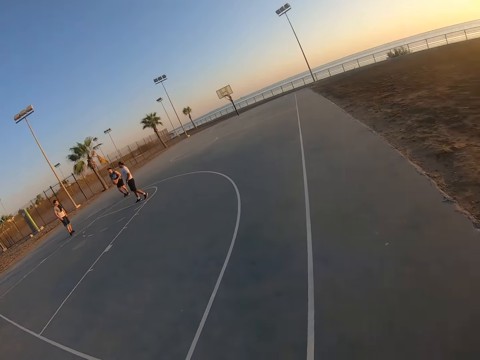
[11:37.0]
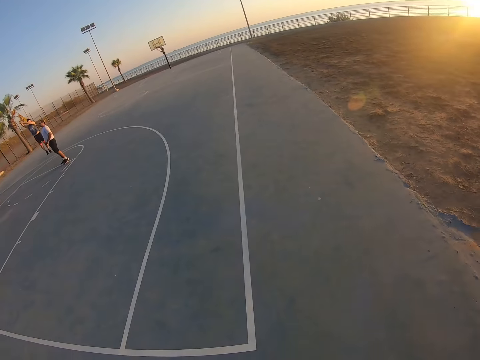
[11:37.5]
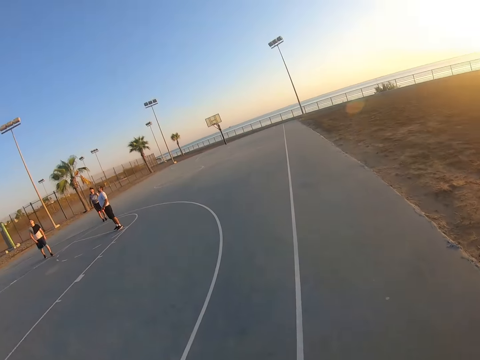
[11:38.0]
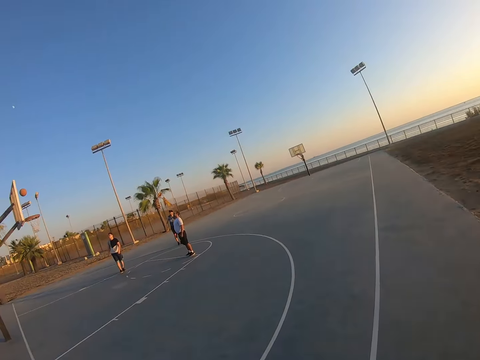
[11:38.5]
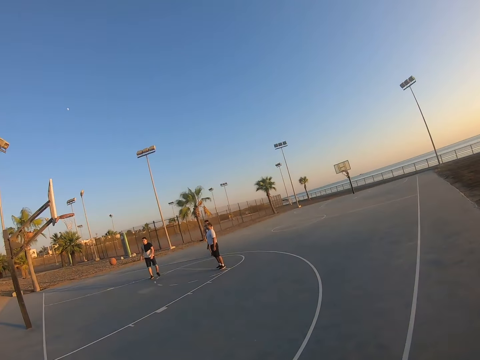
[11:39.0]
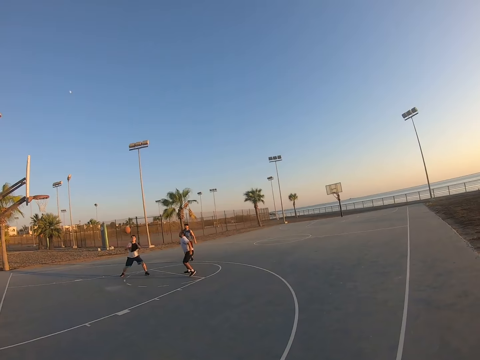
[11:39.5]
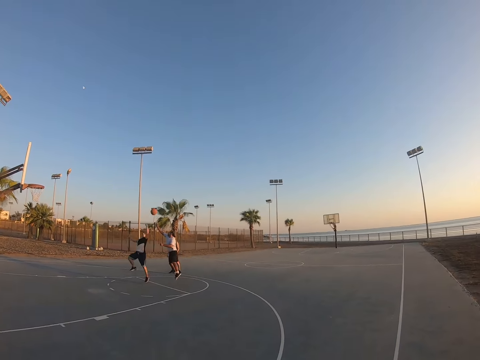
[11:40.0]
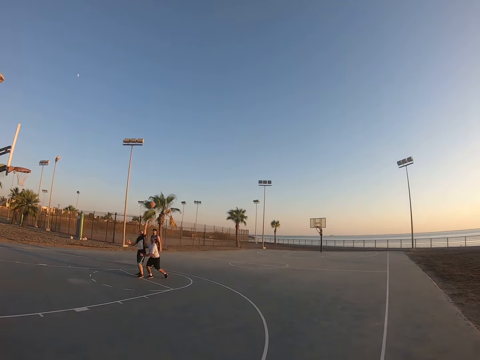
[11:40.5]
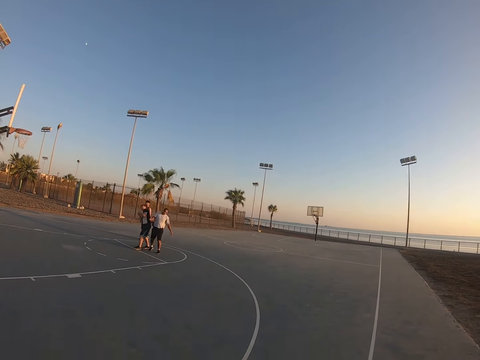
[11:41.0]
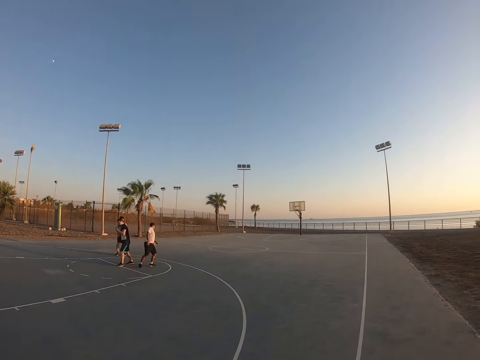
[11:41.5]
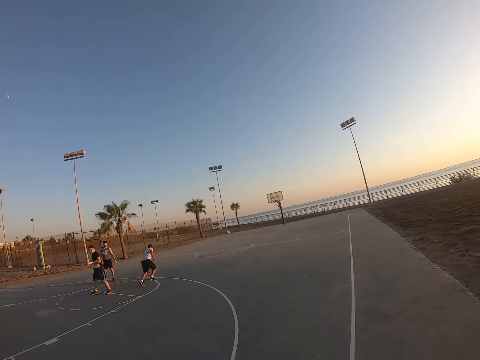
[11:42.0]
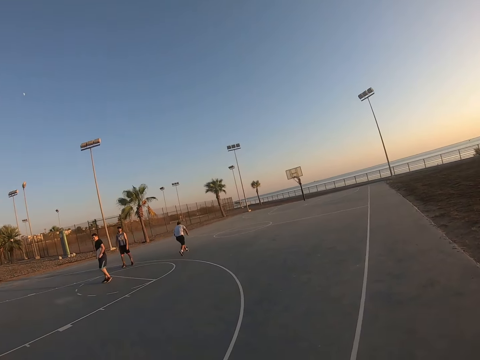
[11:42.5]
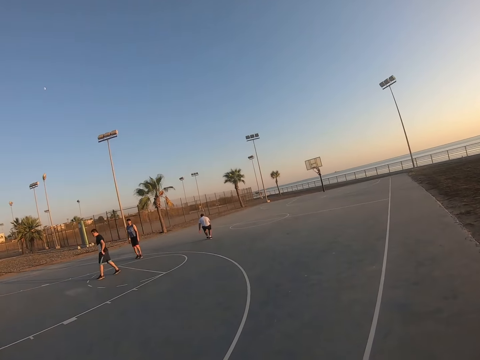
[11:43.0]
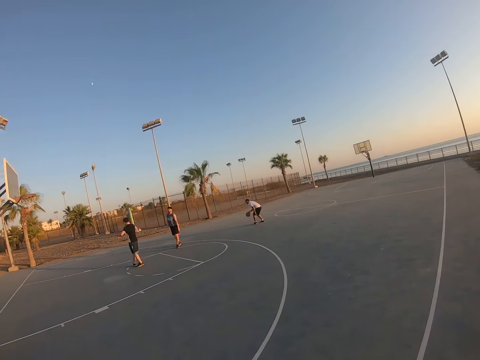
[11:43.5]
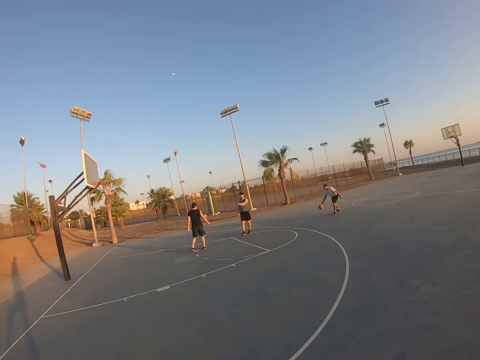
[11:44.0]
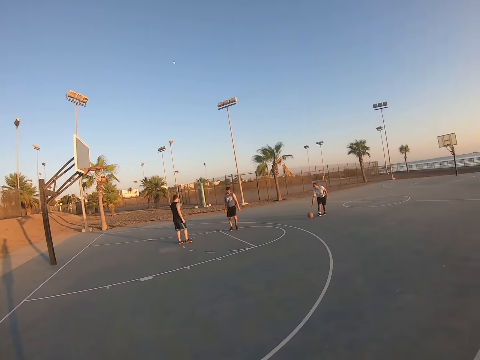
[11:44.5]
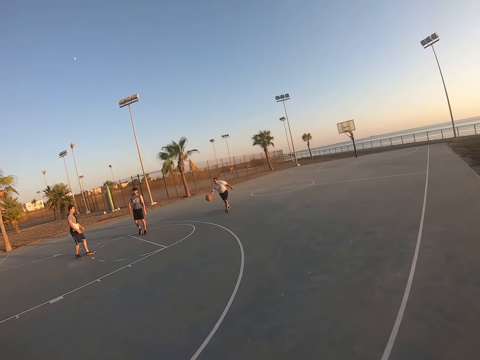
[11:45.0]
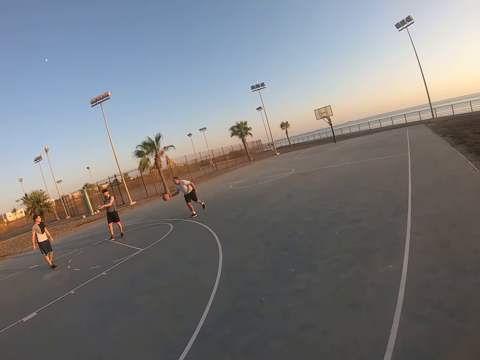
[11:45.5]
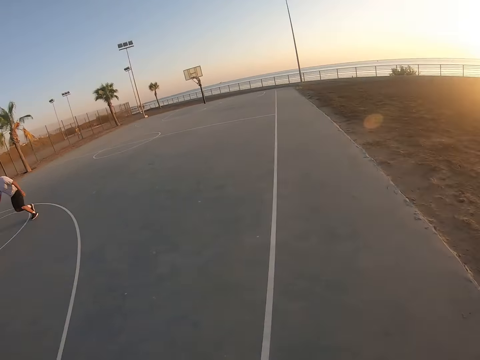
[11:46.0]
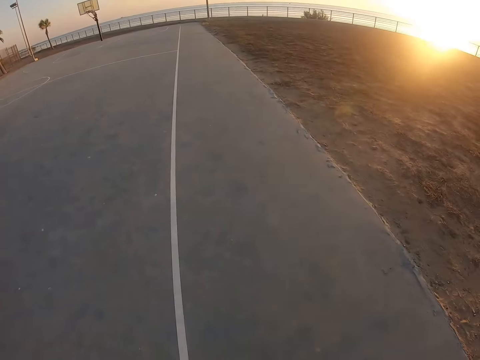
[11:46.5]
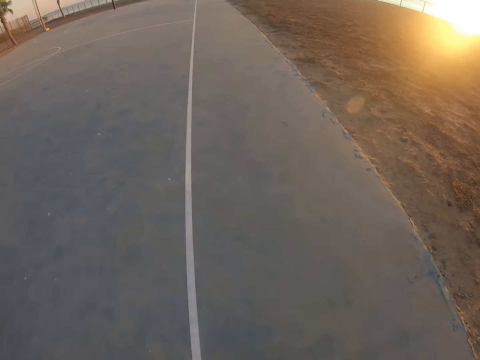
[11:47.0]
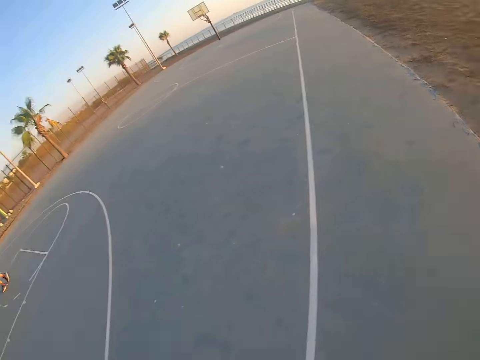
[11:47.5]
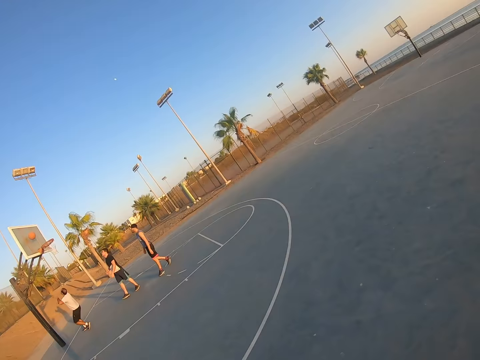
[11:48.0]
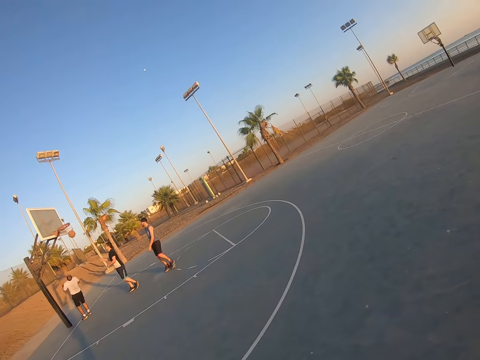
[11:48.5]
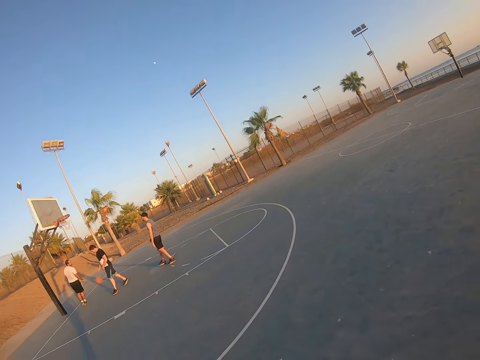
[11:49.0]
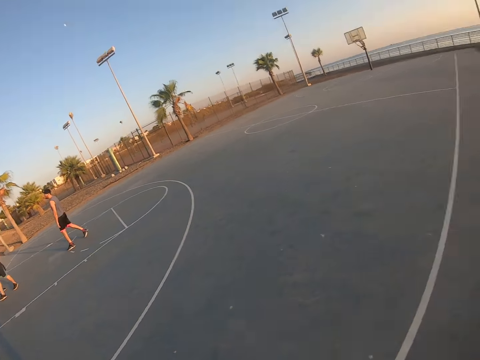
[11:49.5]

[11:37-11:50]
A man plays the basketball. The man dribbles the ball on the ground. The camera wearer looks at his friends playing basketball.

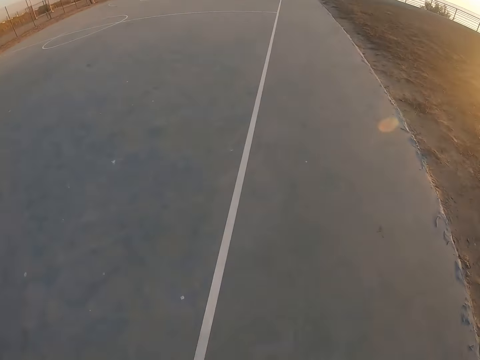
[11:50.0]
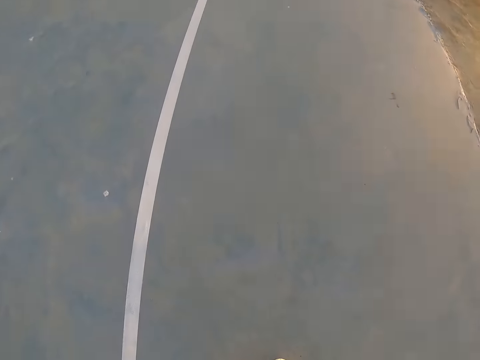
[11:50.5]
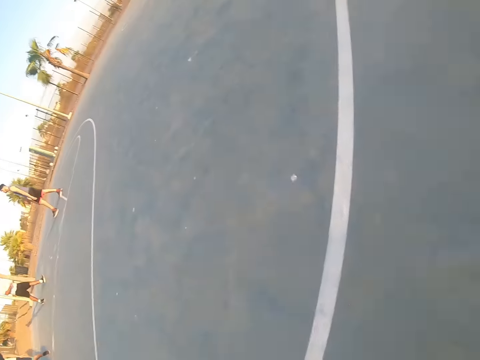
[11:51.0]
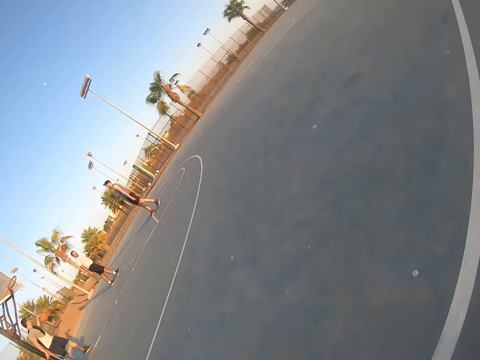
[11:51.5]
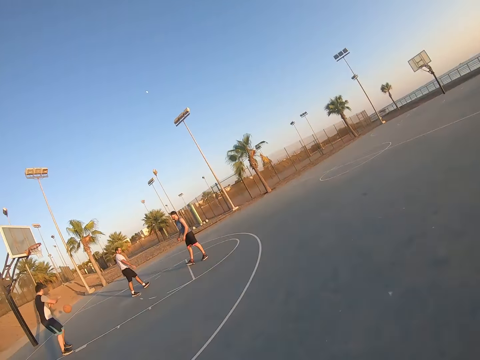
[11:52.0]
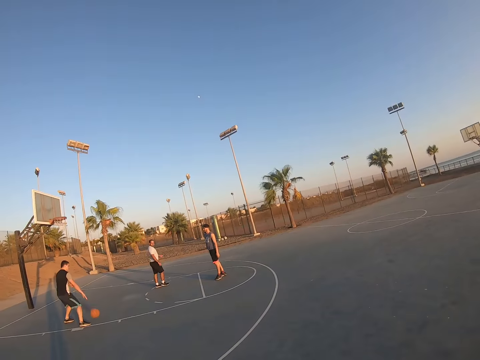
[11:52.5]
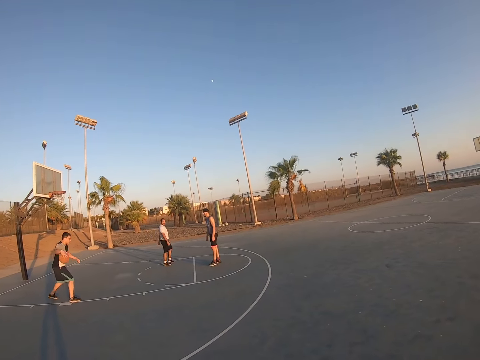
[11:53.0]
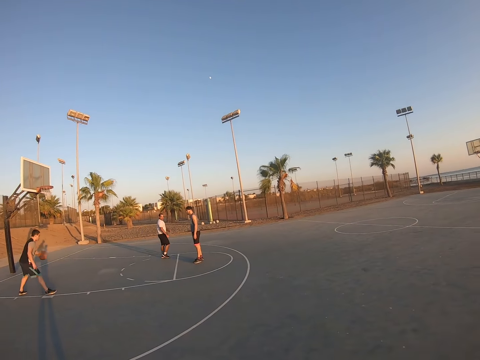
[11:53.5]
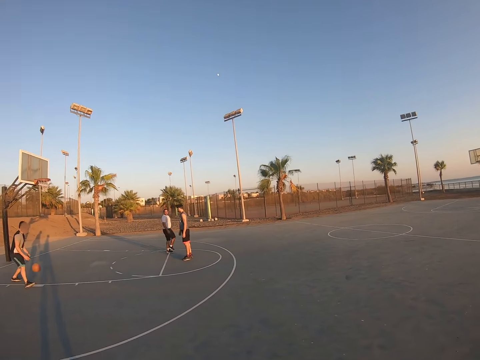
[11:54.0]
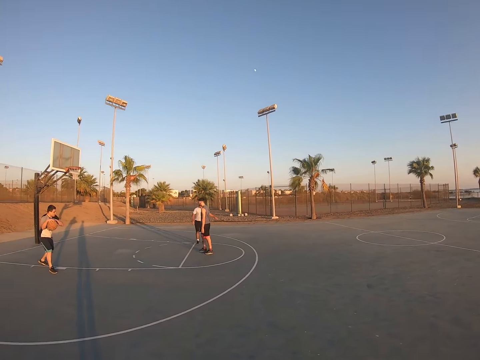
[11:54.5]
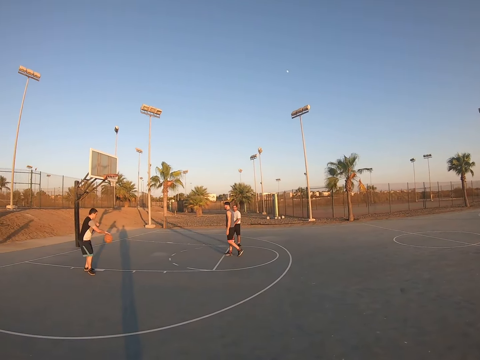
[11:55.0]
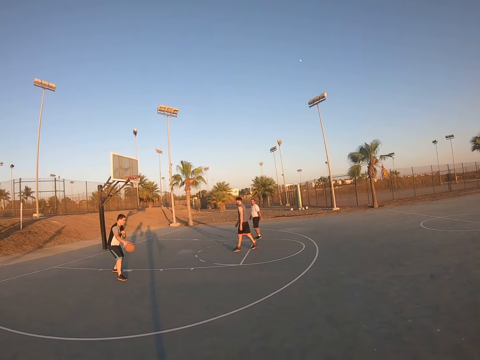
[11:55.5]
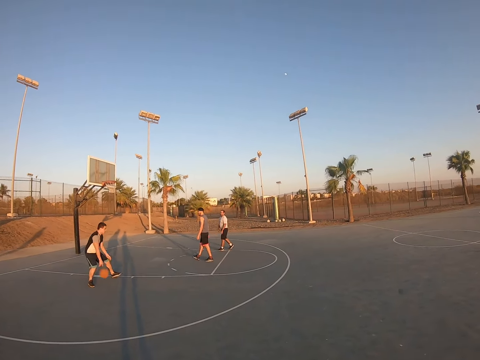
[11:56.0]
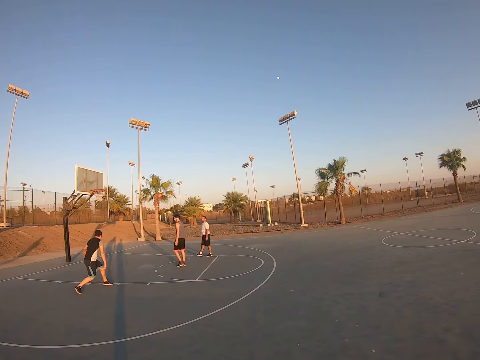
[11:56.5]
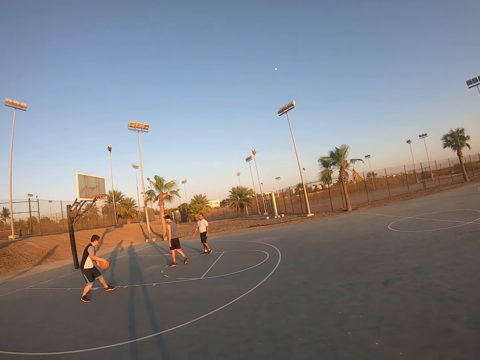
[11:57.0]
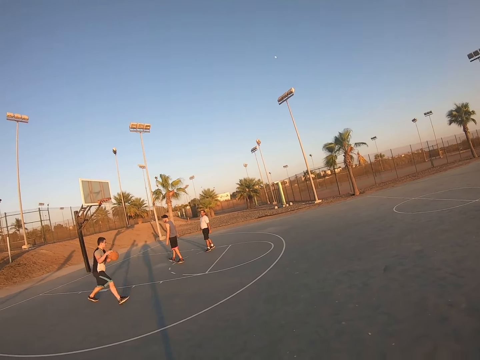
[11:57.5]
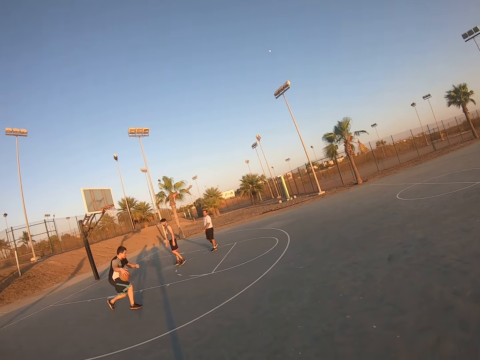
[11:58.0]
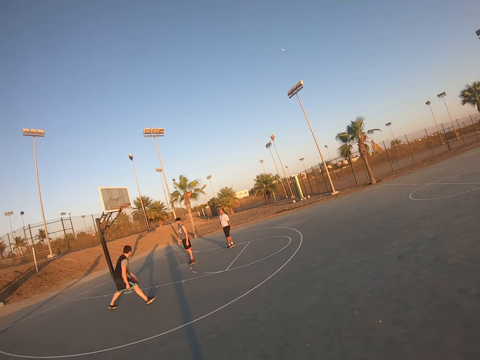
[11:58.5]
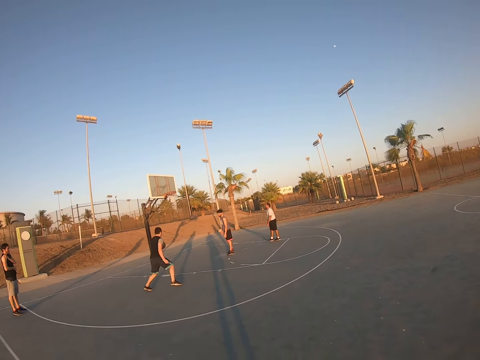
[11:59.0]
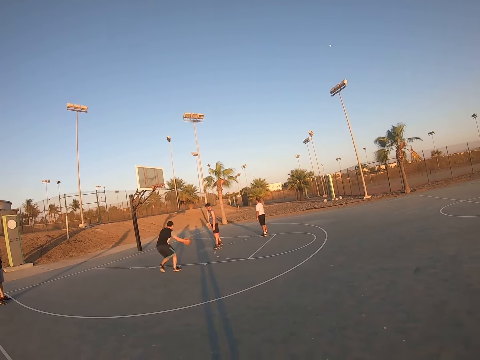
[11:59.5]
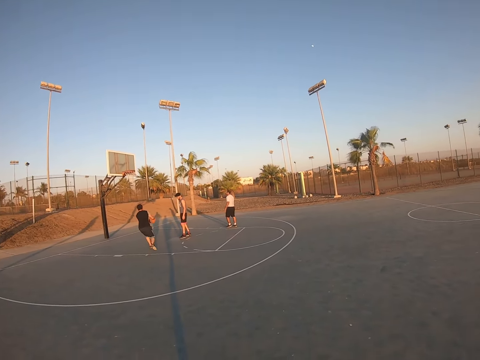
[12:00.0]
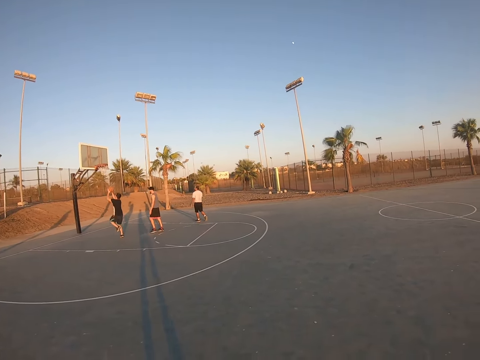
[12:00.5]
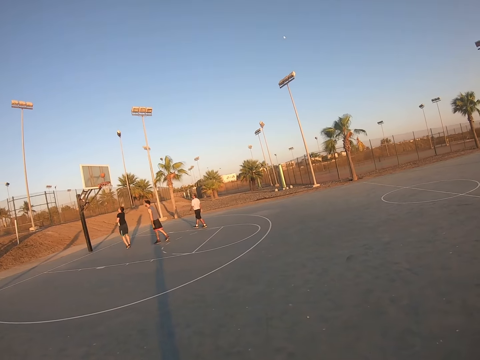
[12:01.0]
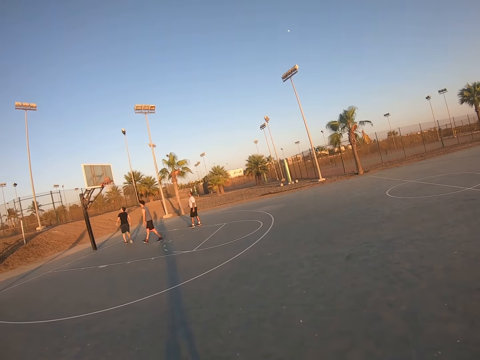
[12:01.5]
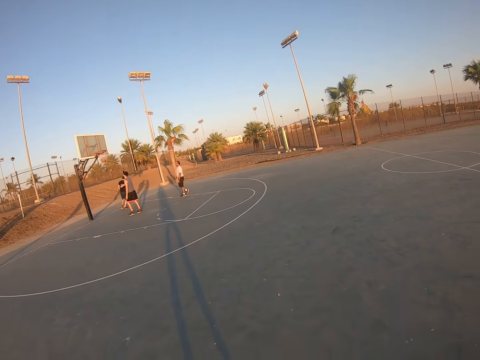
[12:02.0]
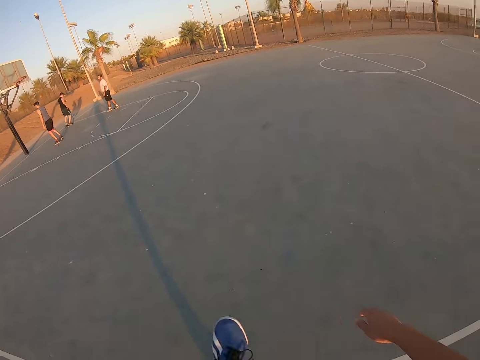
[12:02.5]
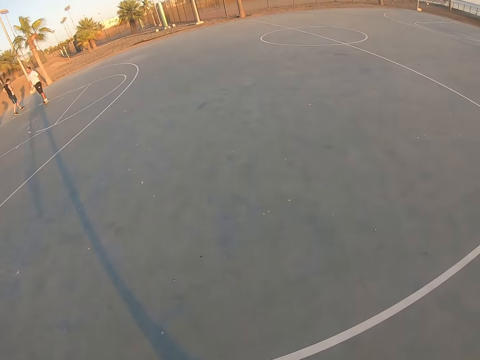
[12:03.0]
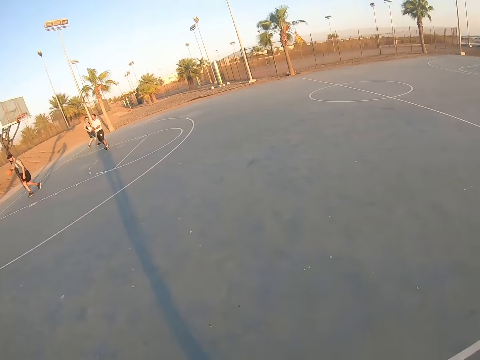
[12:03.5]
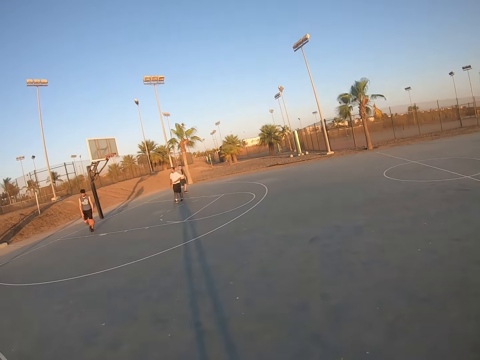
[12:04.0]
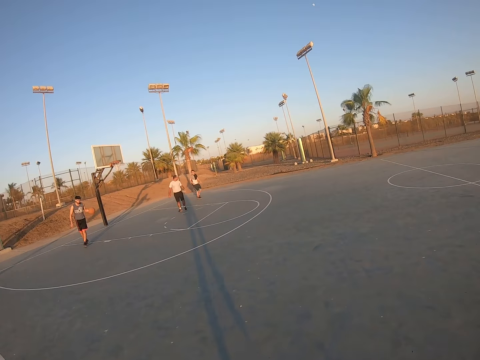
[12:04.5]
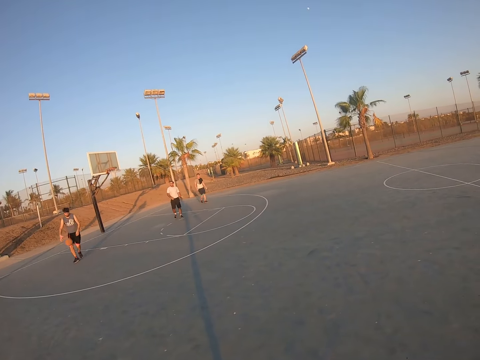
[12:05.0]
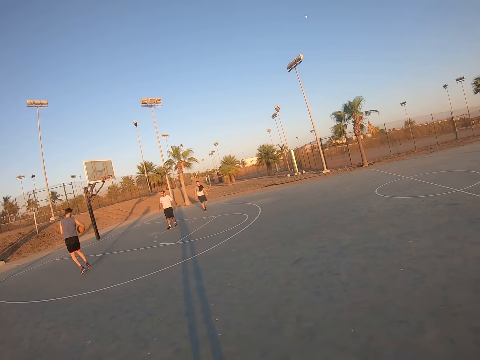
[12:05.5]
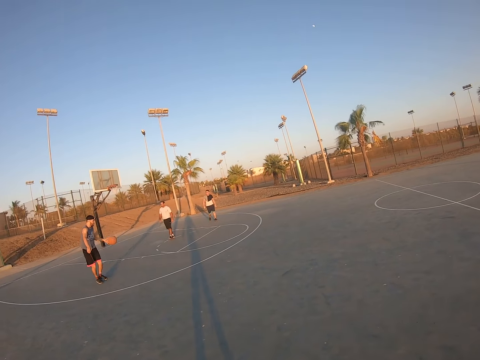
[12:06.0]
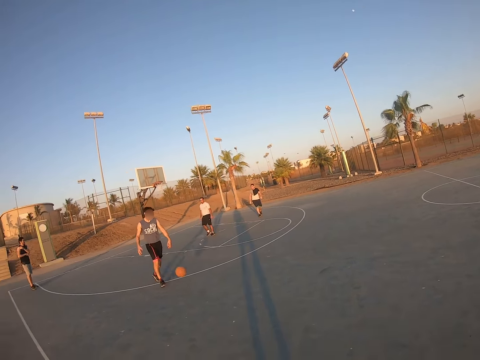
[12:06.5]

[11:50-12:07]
A man dribbles the ball on the ground. The man throws up the ball to score. Another man dribbles the ball on the ground.
